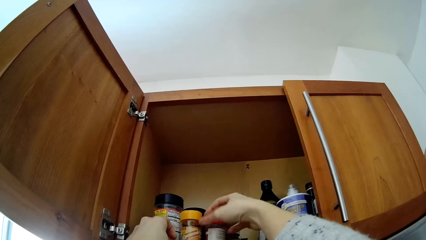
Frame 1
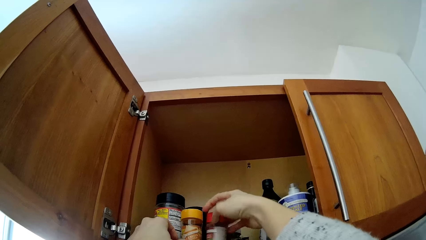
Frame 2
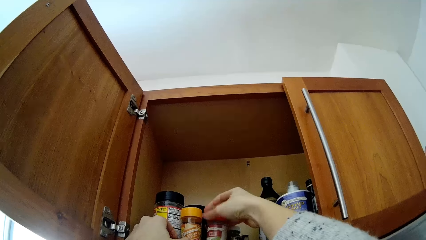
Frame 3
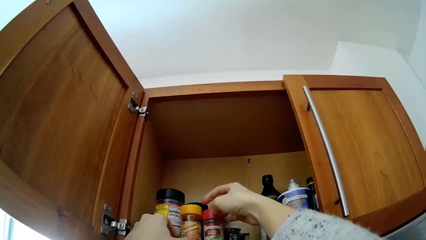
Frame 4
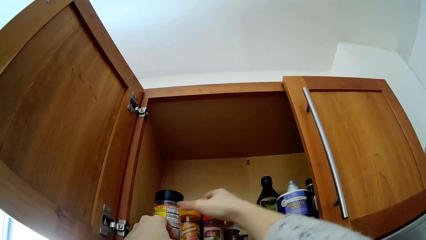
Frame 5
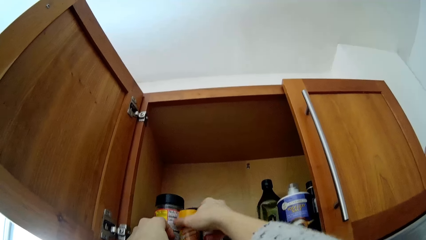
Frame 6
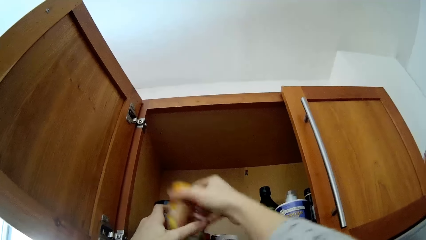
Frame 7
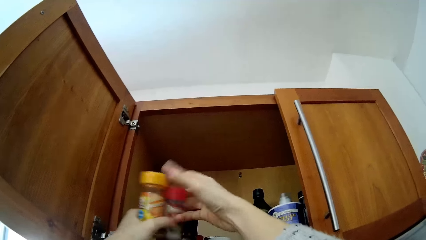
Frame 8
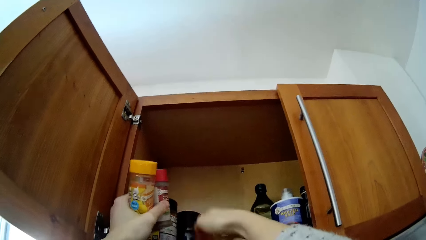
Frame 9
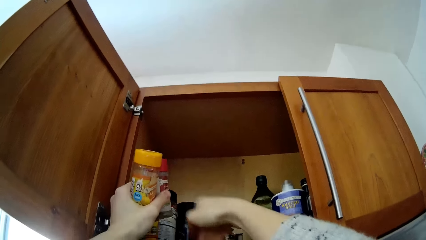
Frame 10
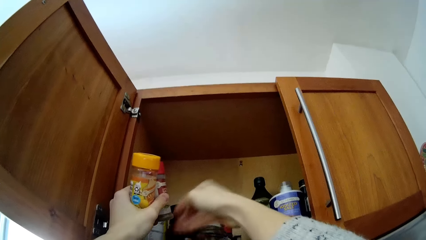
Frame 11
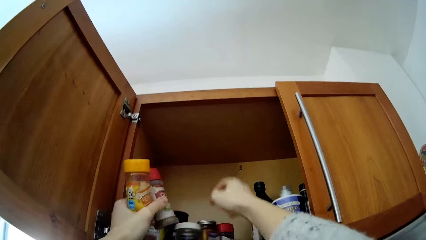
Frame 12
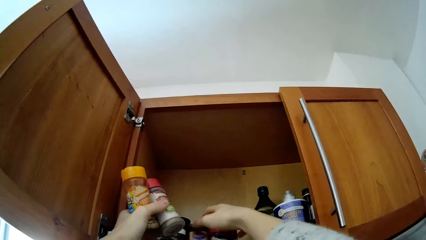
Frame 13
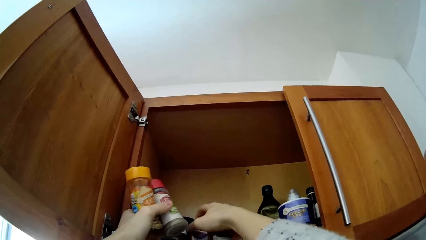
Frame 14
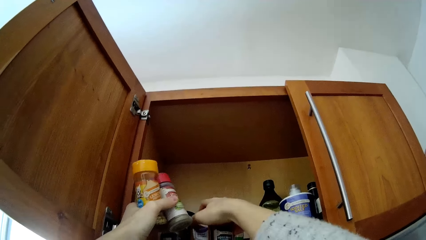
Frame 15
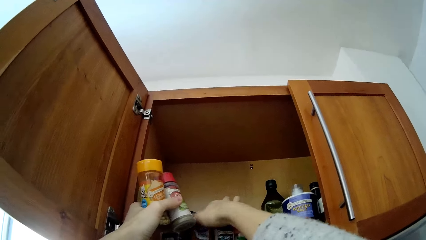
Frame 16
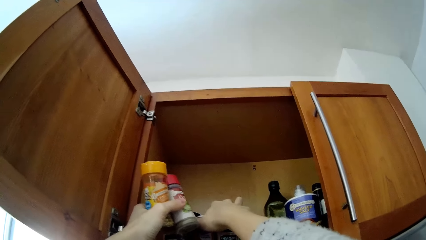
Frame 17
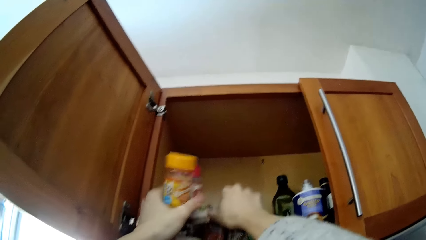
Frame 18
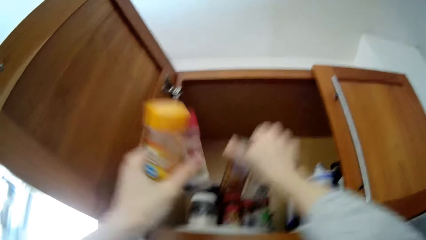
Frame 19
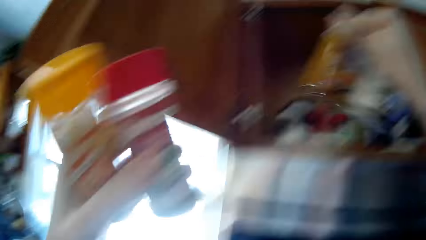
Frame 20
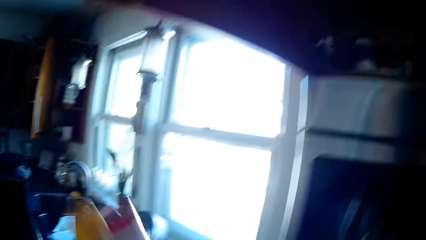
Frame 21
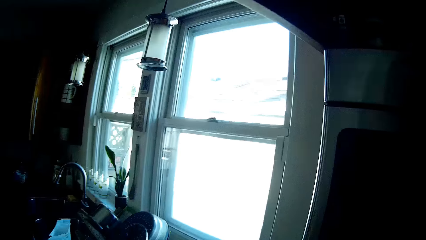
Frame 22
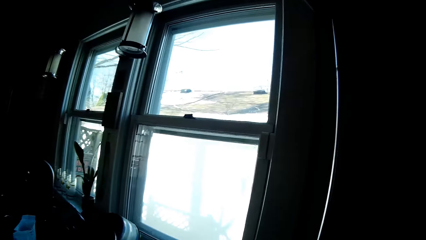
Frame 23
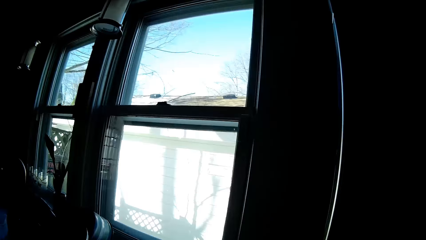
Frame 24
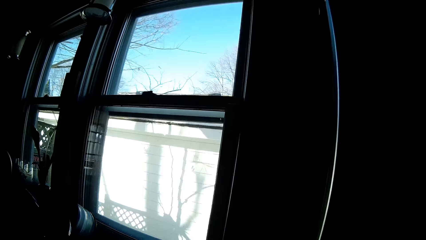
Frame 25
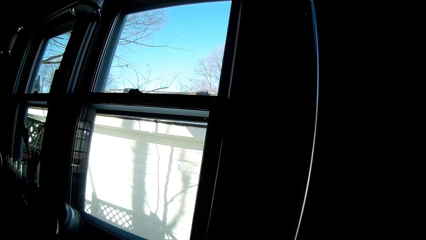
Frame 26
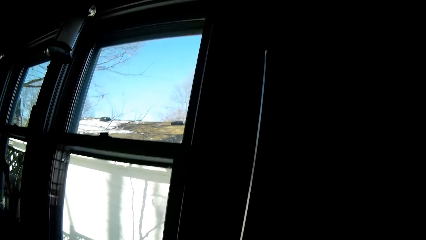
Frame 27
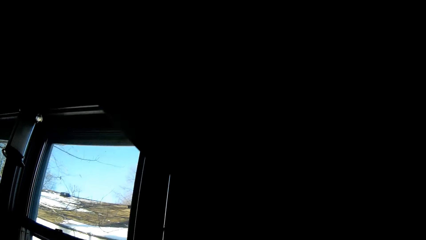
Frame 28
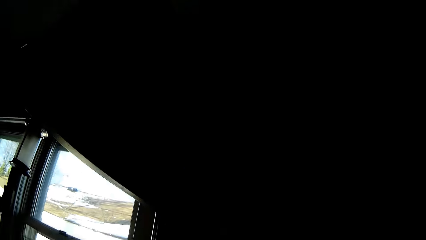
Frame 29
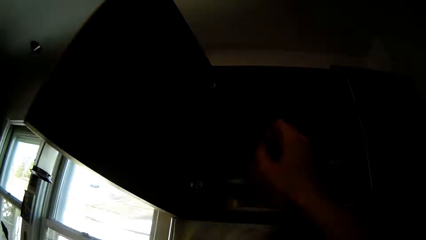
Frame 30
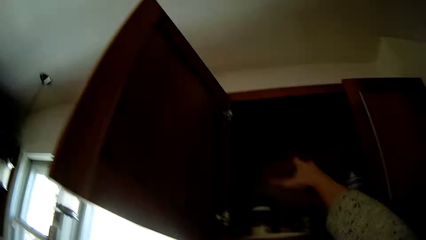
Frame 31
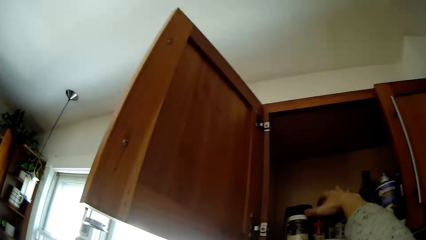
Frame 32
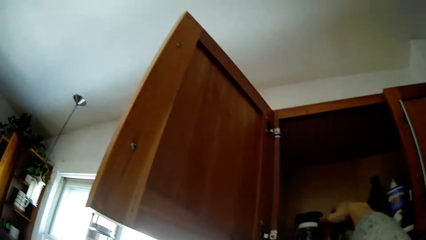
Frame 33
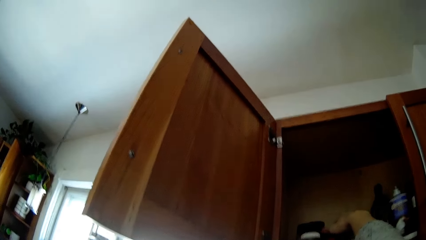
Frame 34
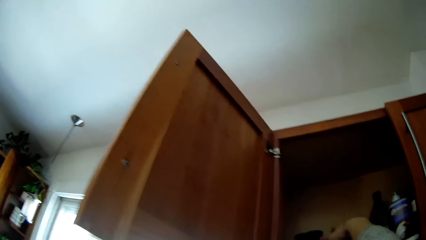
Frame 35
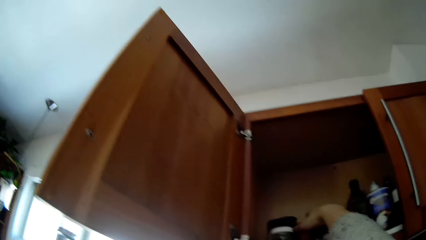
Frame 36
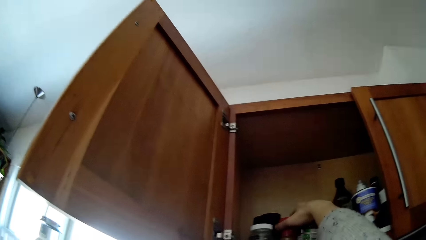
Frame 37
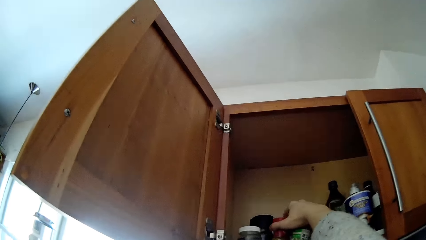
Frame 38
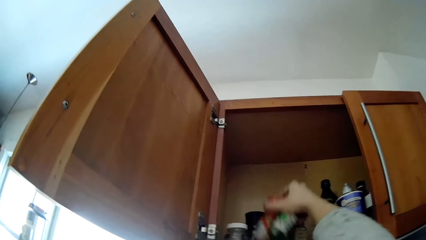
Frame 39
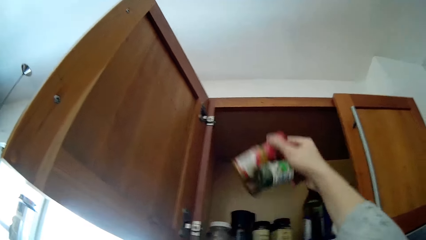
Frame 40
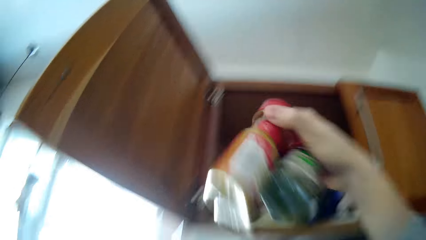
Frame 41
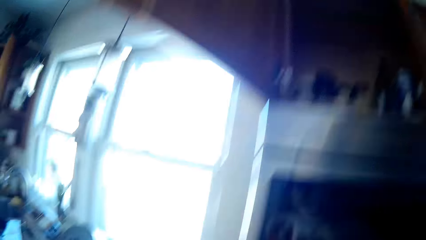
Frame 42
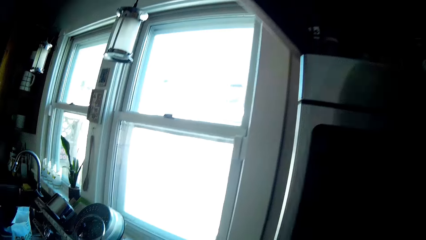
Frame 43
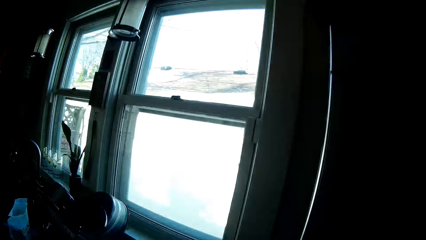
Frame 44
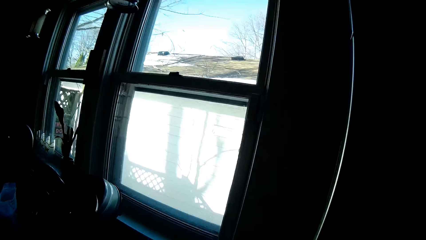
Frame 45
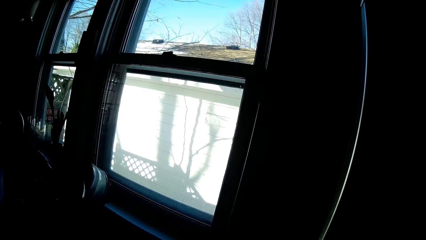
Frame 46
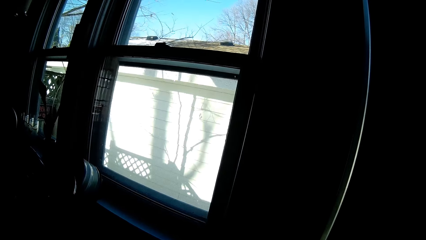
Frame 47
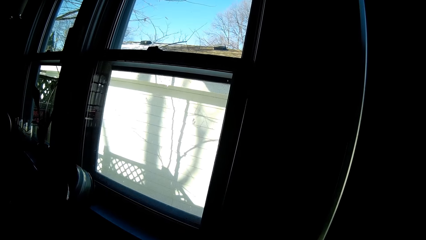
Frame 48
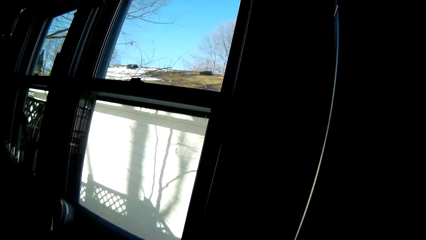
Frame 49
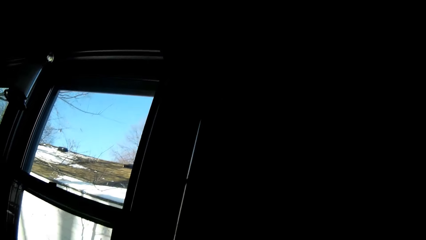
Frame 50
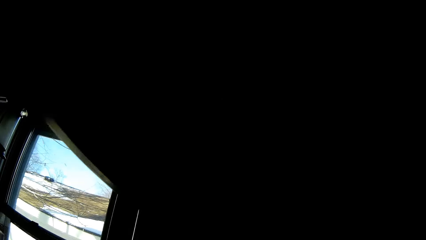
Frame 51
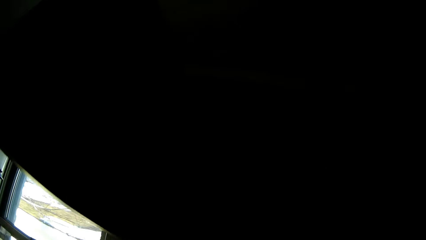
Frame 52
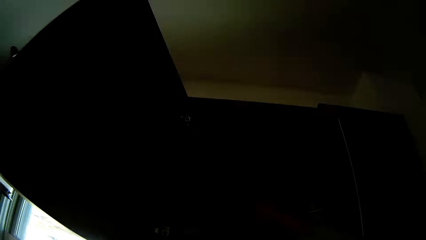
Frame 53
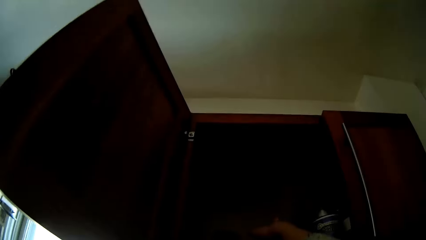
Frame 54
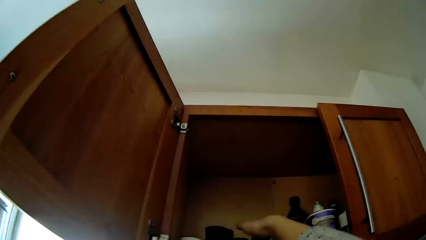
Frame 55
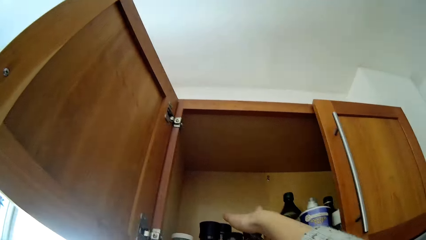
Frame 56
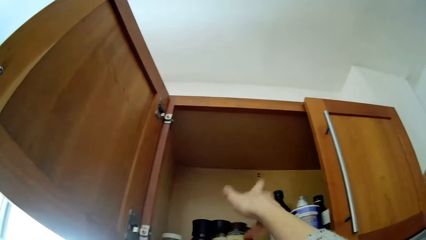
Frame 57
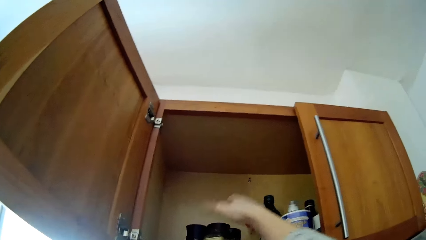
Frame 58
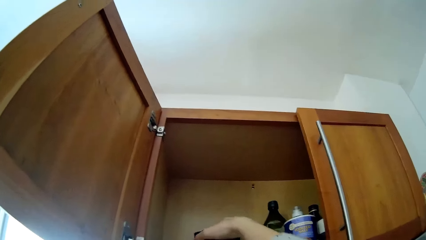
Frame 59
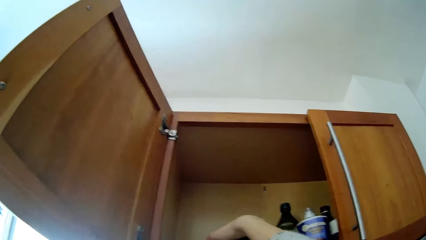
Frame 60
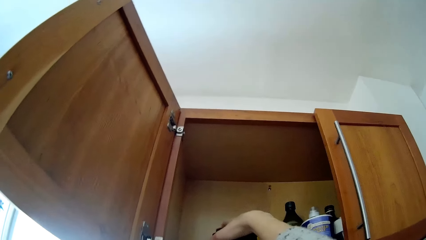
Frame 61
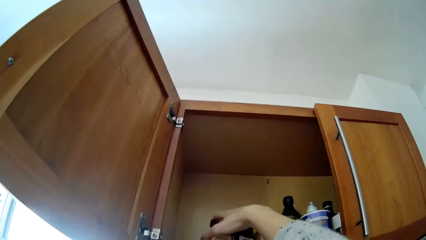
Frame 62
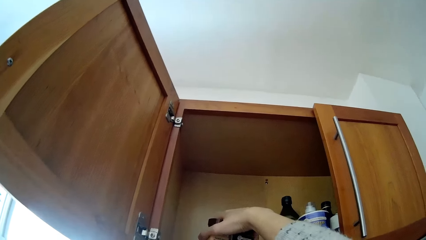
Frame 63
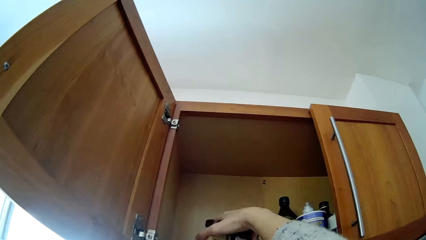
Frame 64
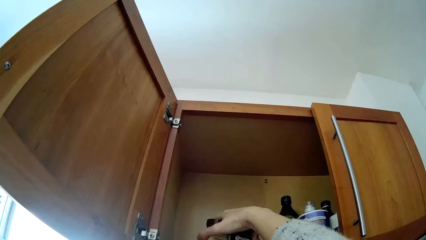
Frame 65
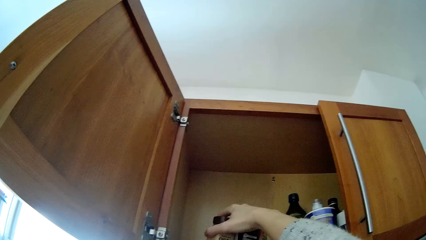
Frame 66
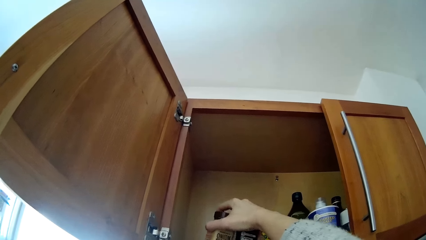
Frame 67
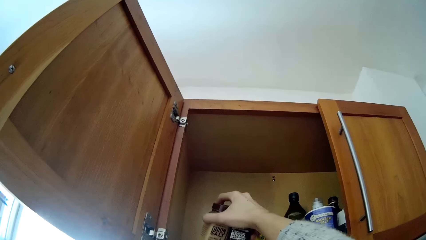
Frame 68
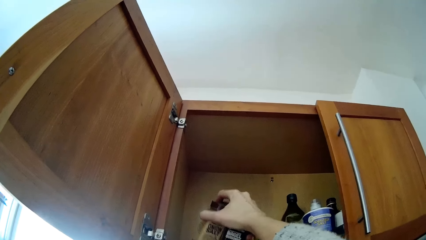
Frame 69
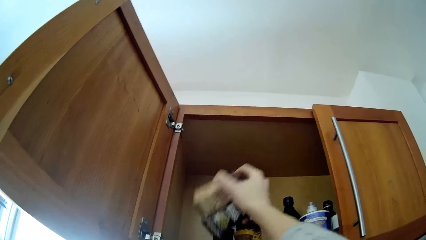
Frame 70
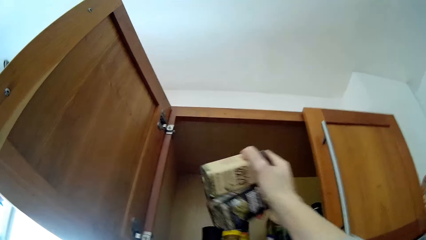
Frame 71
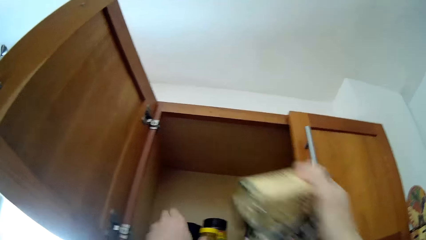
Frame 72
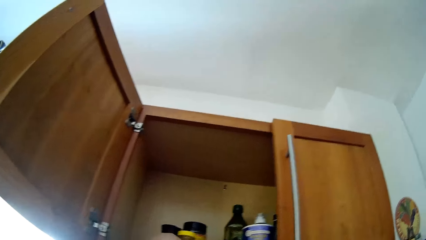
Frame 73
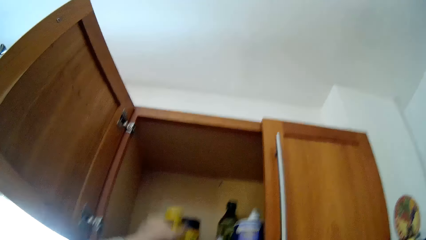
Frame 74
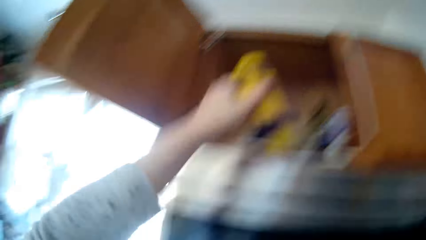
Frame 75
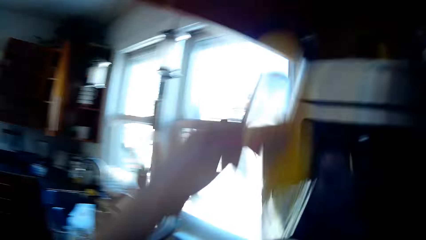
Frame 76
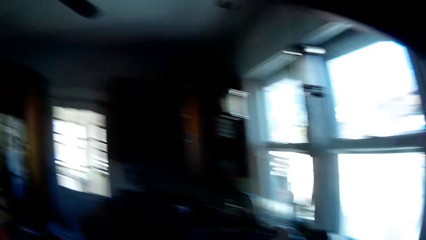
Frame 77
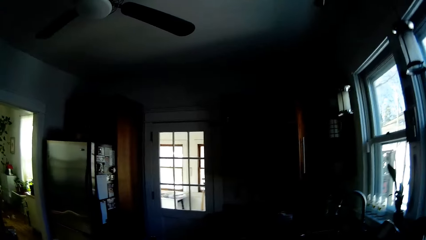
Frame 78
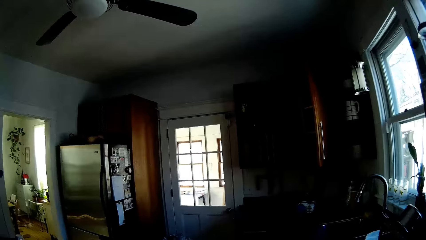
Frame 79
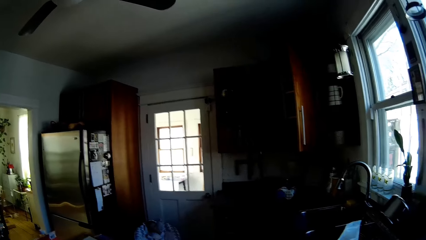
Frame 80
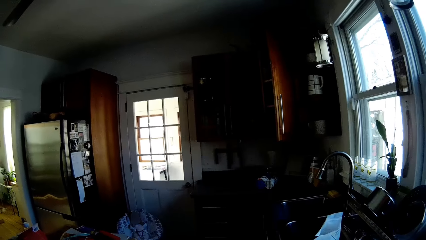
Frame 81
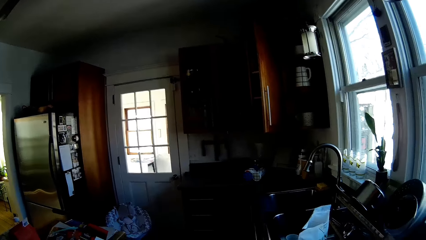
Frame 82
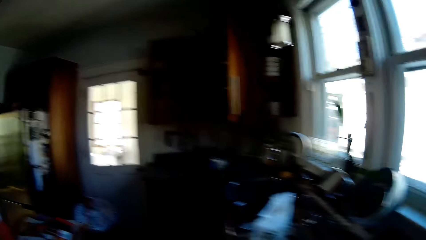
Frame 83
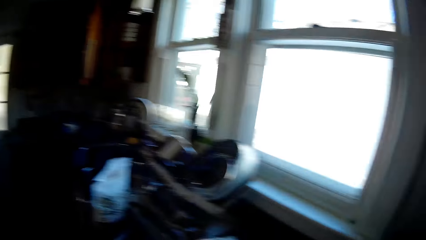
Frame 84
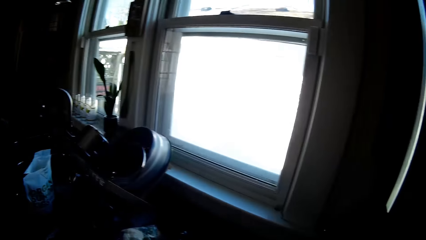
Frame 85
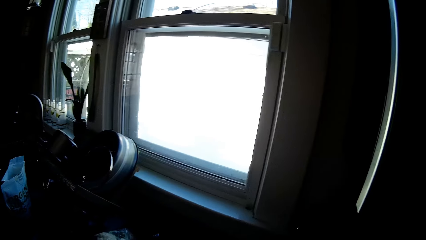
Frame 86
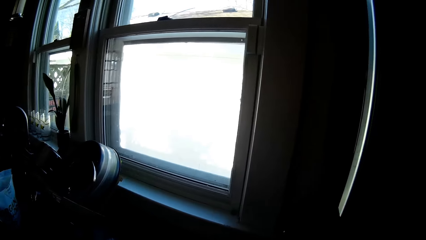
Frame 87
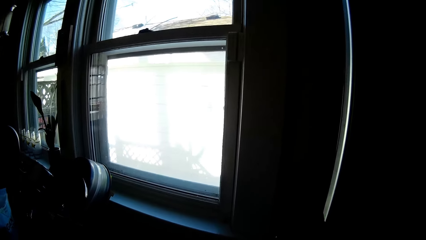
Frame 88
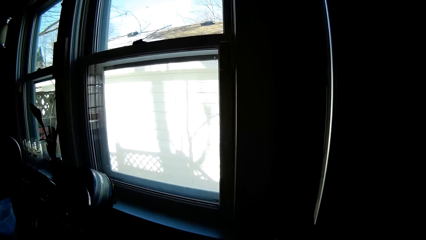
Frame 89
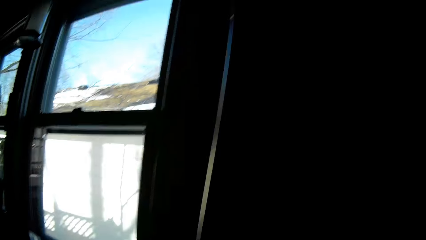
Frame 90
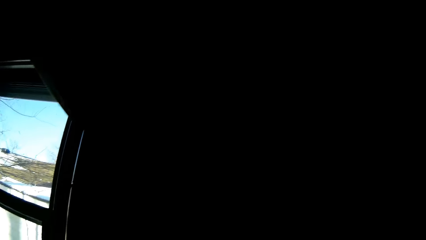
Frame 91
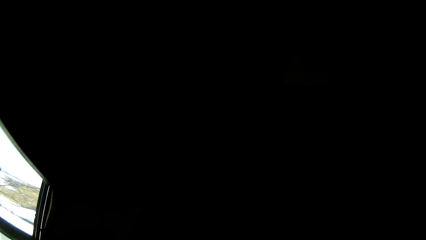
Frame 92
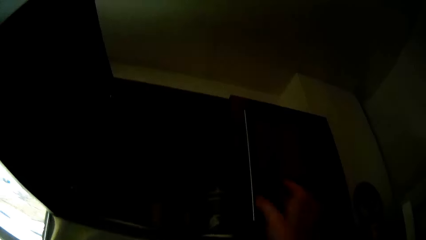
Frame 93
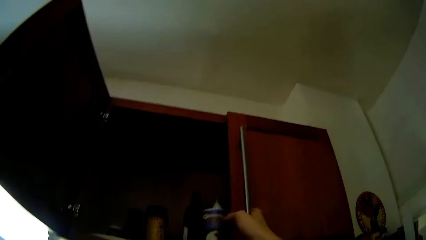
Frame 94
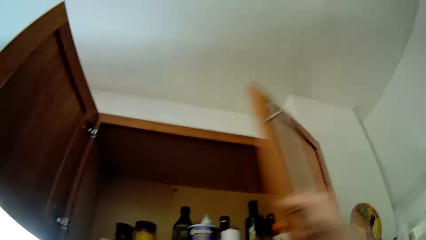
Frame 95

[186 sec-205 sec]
The camera wearer touches a bottle on the tray in the cabinet with her right hand. She looks at the tins with spices. She picks the bottles from the tray in the cabinet with her right hand. She picks a bottle of syrup from the tray with her right hand. She picks some bottles of seasoning from the tray in the cabinet with her right hand. She picks some bottles of seasoning again. She picks the bottle of syrup from the tray with her left hand. She turns around.
